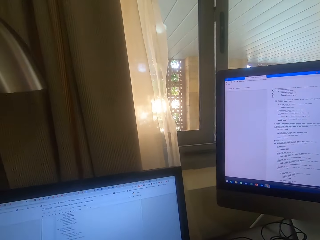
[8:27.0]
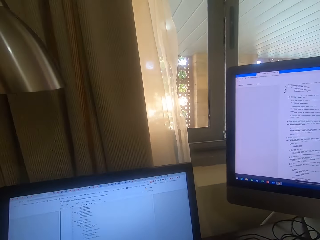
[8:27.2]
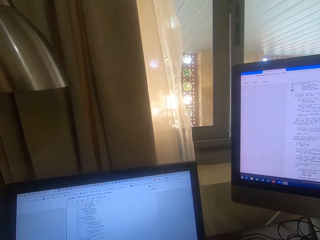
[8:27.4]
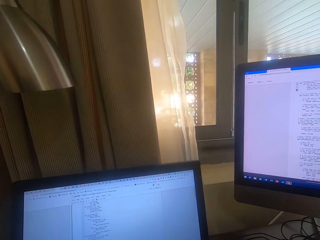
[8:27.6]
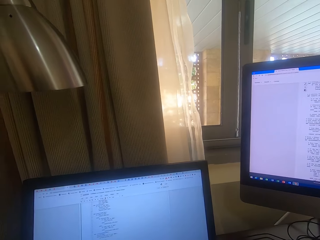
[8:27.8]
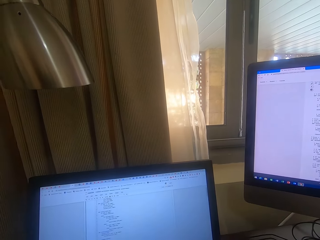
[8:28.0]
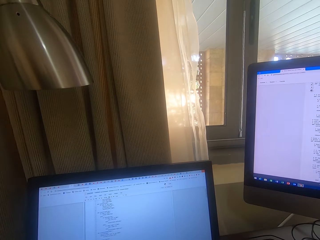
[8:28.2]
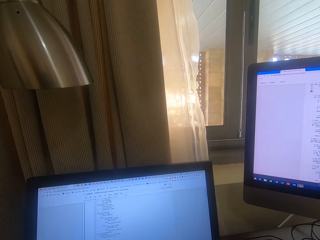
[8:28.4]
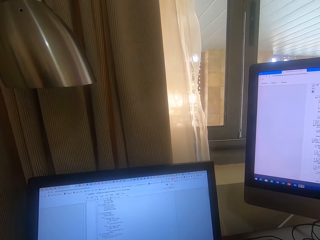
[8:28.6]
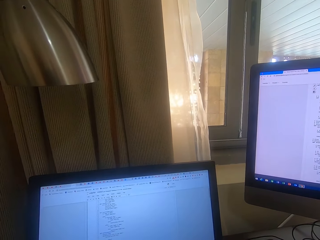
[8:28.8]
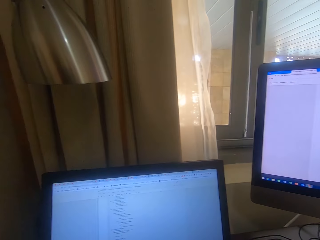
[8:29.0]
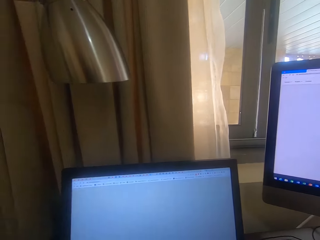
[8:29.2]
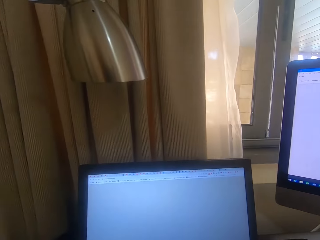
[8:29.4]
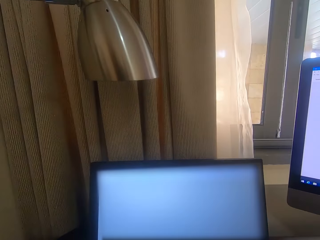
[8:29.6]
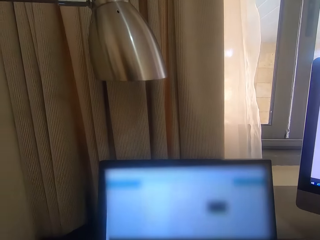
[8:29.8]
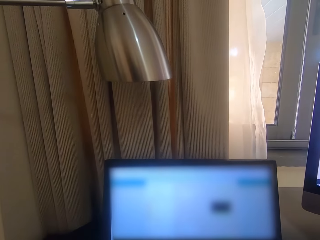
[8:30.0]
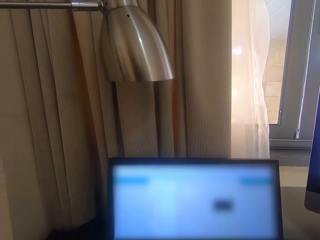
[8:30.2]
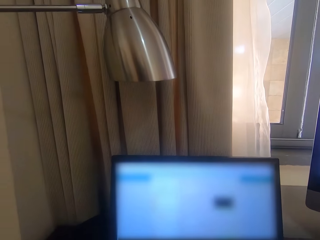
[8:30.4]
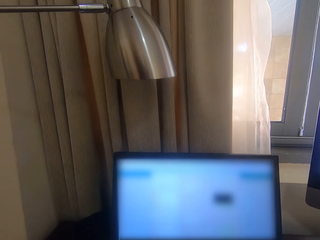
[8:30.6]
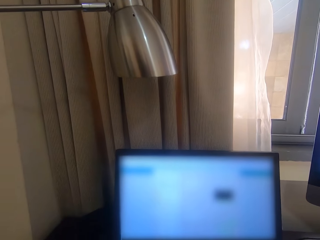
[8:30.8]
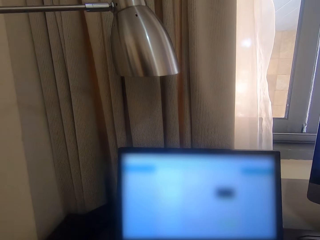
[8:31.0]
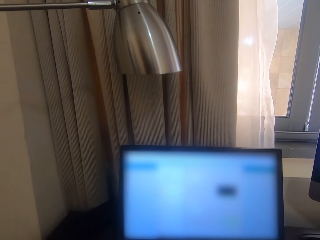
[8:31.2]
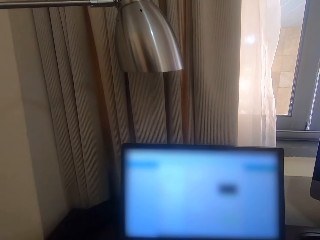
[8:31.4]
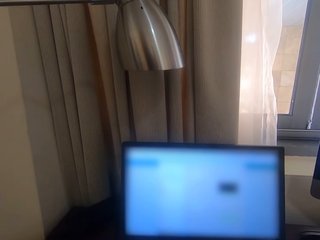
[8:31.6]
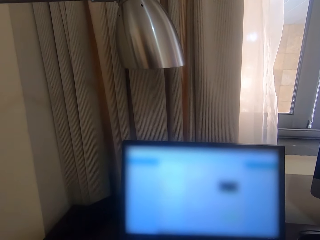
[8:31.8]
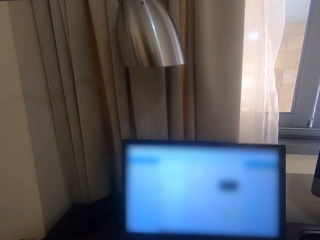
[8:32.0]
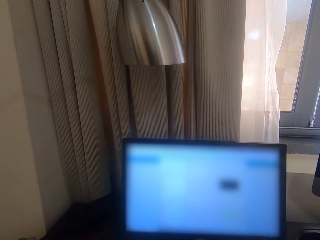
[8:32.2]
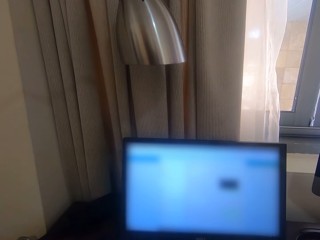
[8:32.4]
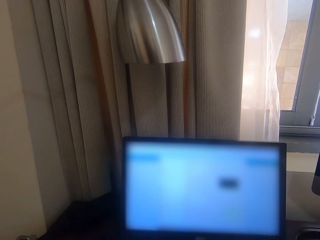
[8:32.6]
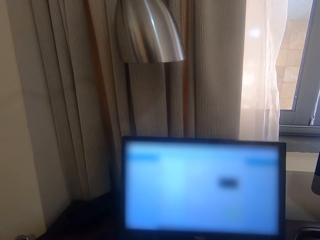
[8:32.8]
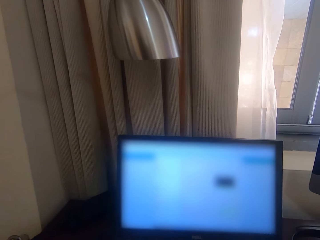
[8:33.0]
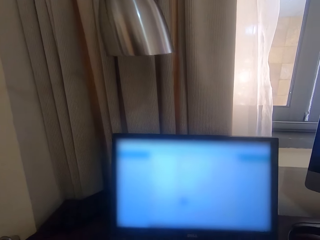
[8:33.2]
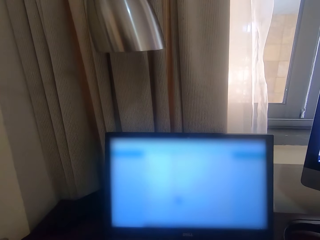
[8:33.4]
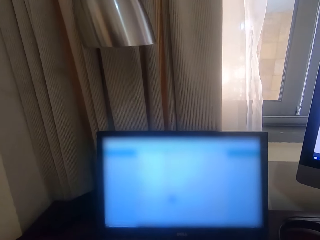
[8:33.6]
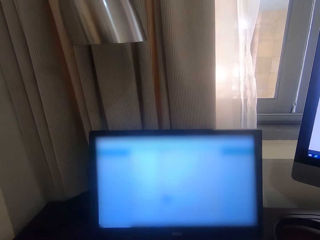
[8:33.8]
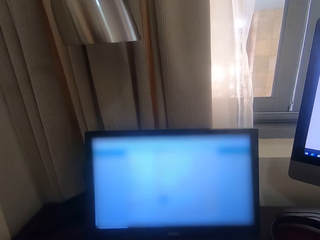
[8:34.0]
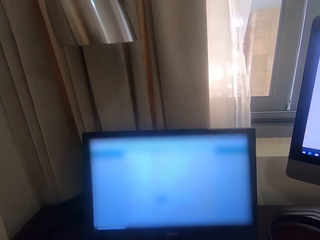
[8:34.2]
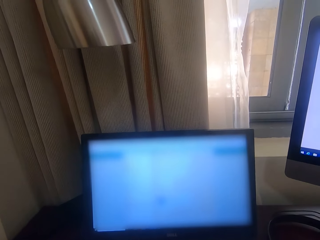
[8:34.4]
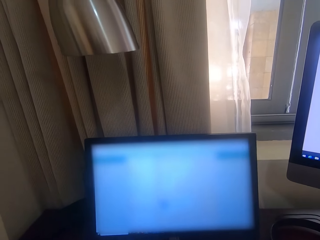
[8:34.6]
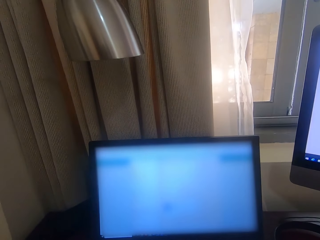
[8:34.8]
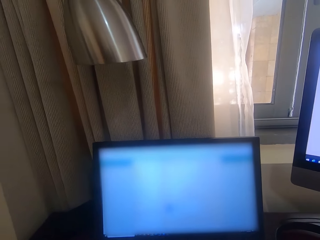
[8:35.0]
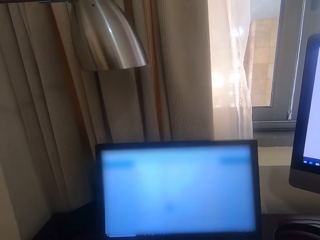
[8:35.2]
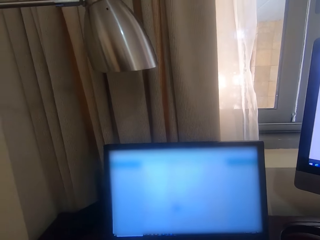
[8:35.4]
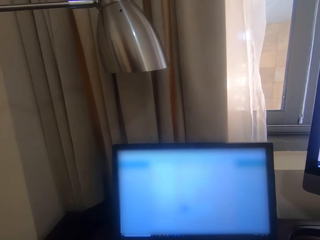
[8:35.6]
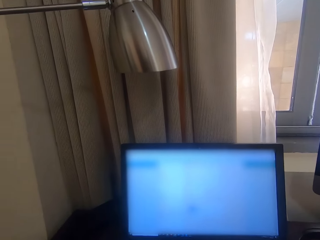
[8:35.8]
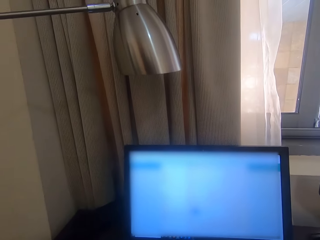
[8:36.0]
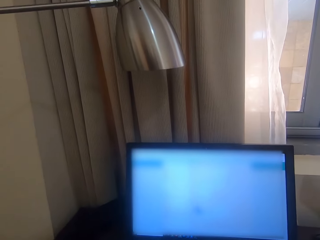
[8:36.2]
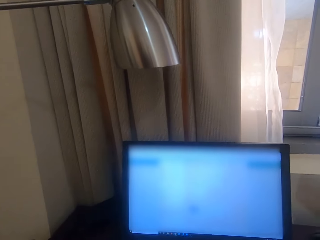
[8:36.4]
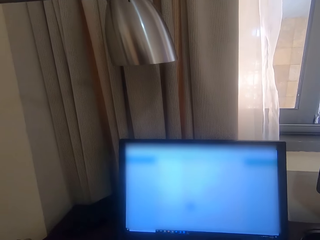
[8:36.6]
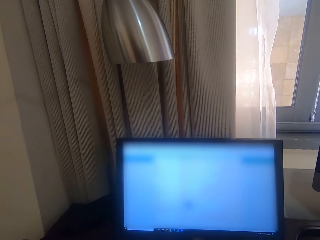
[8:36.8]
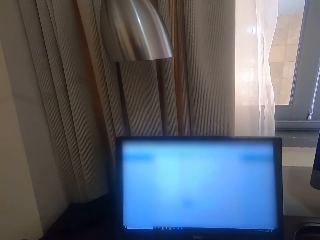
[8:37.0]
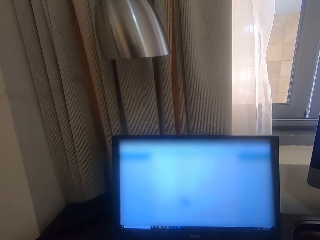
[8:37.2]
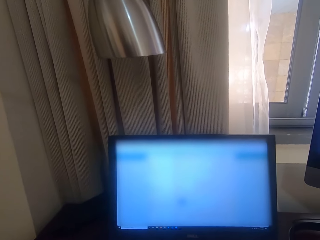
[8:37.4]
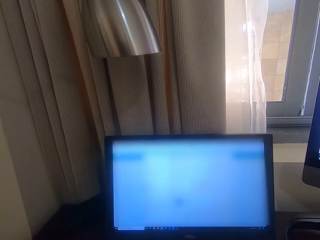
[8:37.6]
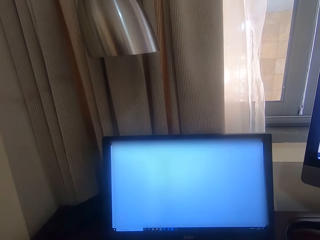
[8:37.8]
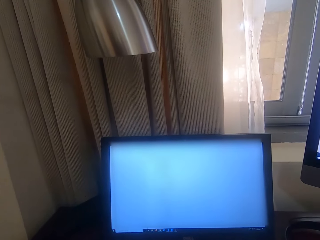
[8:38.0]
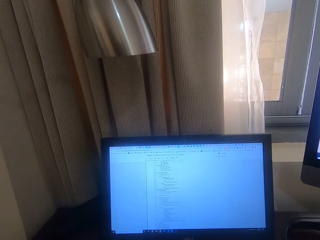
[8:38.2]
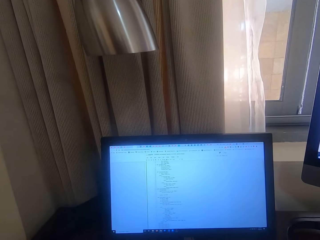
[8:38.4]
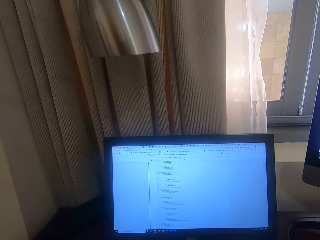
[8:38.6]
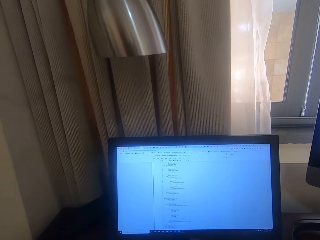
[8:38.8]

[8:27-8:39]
The camera wearer scrolls the laptop.

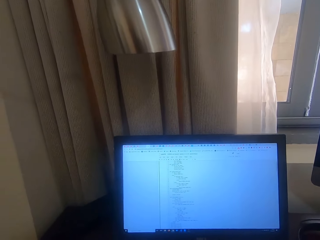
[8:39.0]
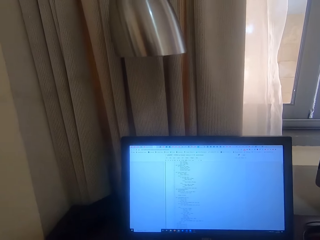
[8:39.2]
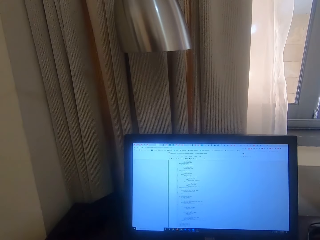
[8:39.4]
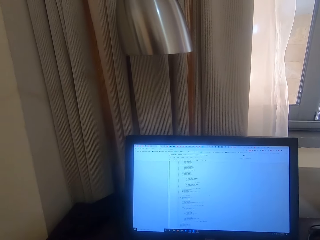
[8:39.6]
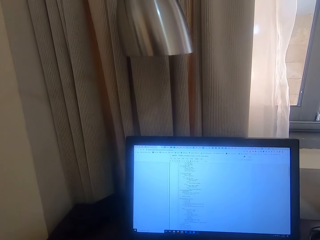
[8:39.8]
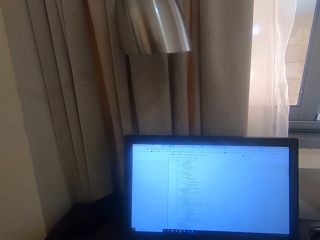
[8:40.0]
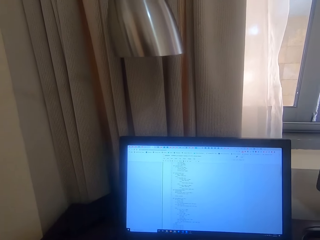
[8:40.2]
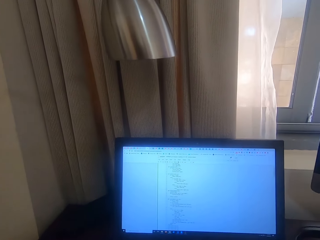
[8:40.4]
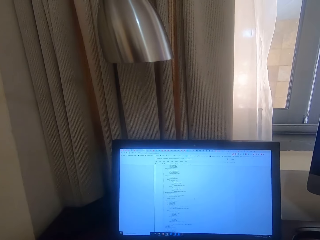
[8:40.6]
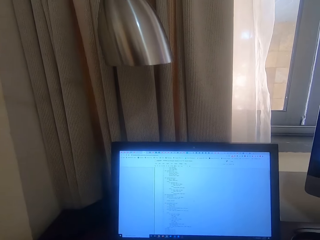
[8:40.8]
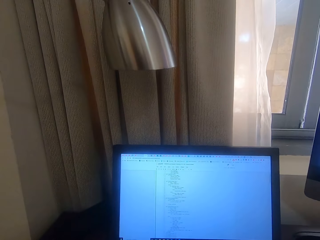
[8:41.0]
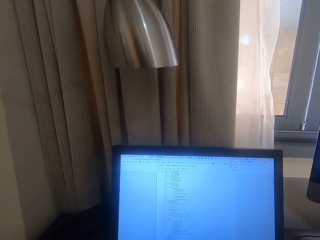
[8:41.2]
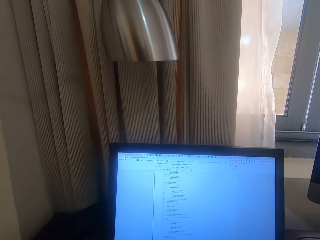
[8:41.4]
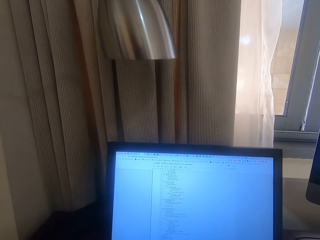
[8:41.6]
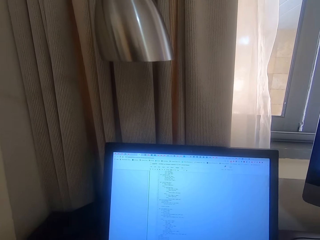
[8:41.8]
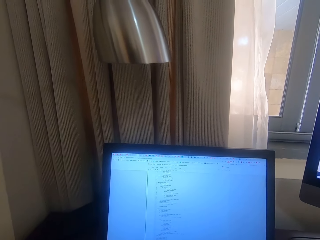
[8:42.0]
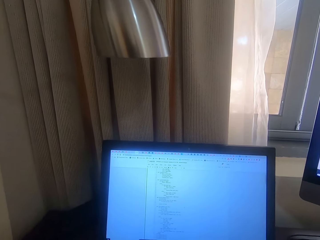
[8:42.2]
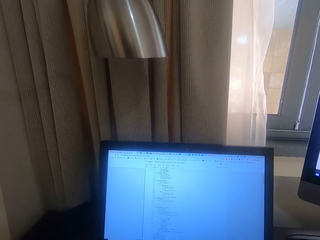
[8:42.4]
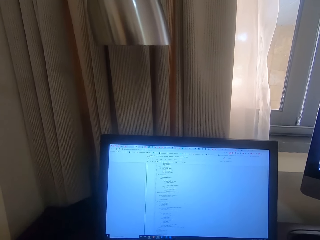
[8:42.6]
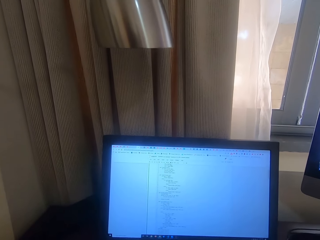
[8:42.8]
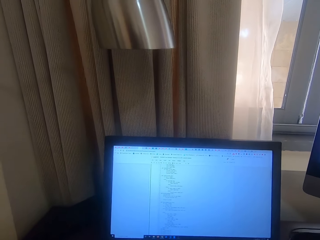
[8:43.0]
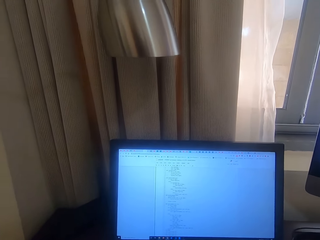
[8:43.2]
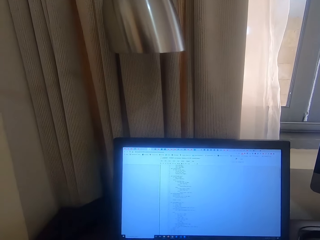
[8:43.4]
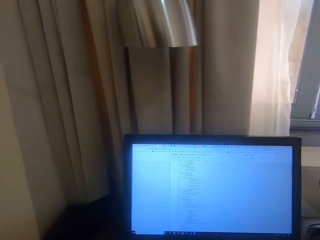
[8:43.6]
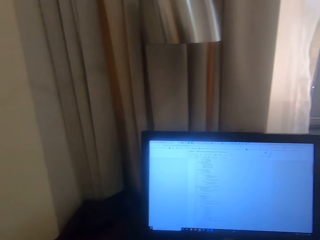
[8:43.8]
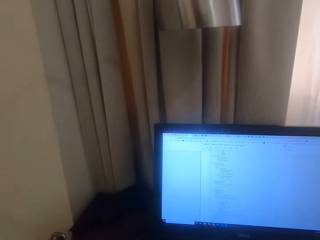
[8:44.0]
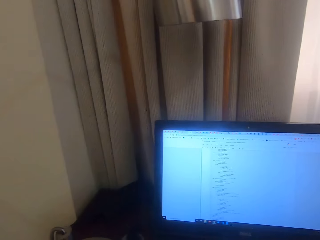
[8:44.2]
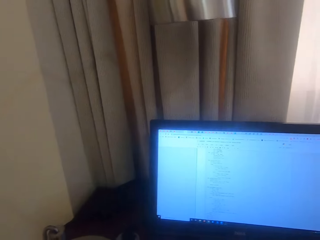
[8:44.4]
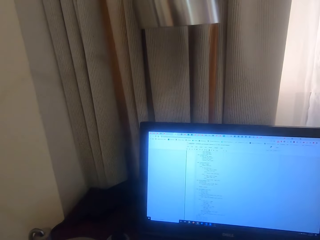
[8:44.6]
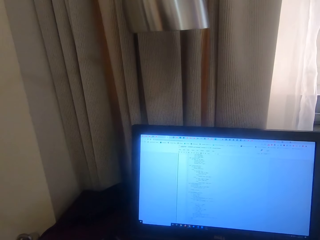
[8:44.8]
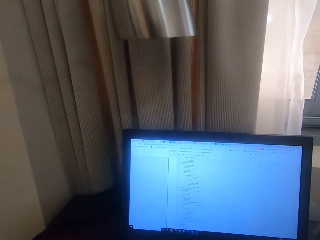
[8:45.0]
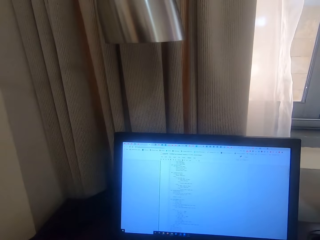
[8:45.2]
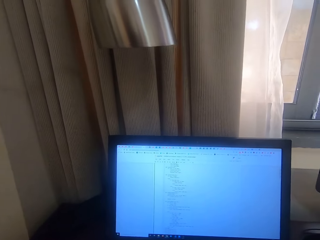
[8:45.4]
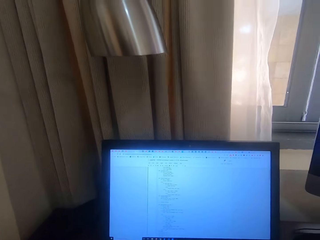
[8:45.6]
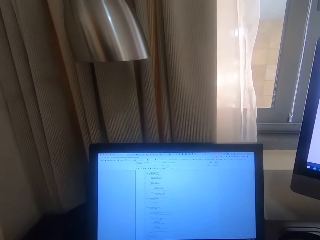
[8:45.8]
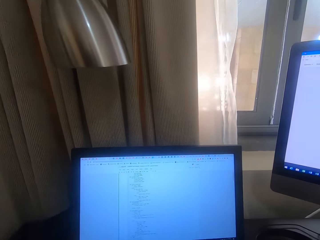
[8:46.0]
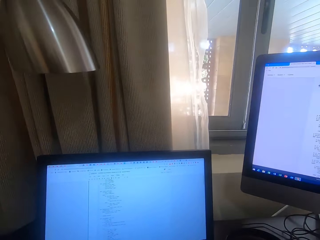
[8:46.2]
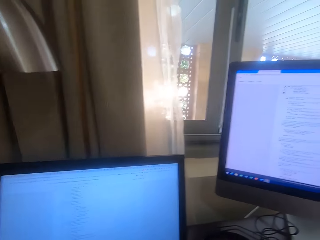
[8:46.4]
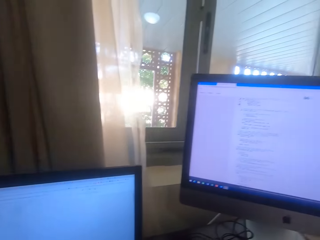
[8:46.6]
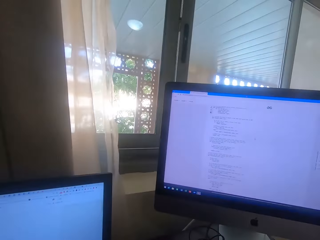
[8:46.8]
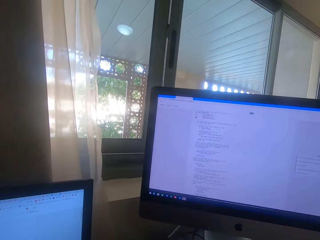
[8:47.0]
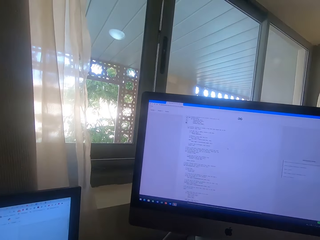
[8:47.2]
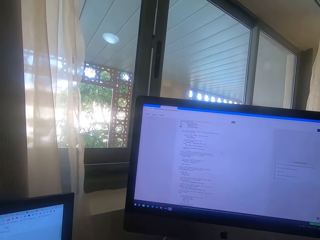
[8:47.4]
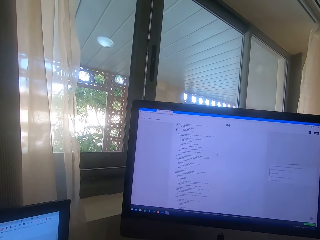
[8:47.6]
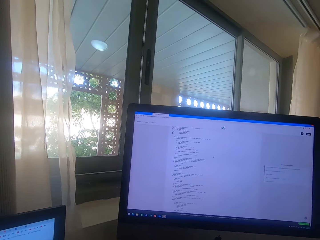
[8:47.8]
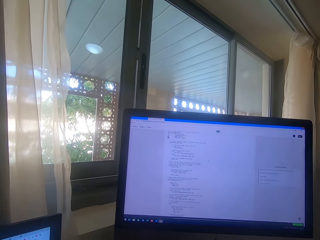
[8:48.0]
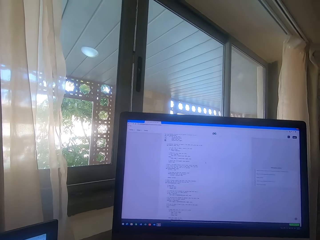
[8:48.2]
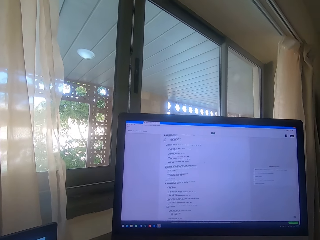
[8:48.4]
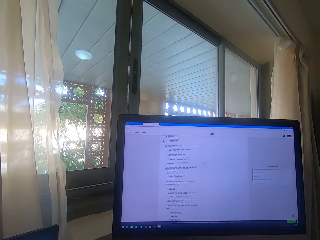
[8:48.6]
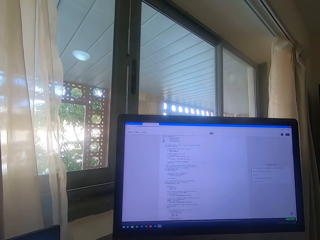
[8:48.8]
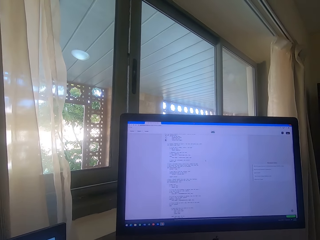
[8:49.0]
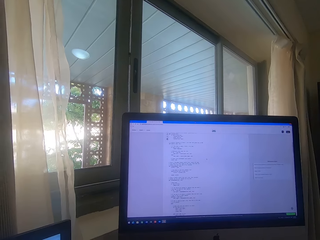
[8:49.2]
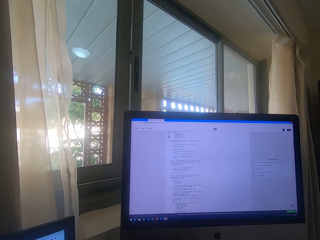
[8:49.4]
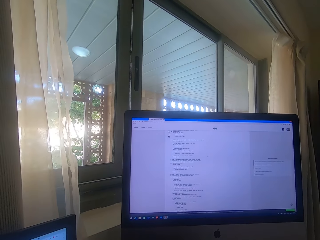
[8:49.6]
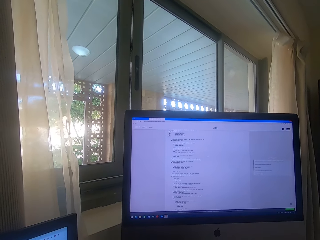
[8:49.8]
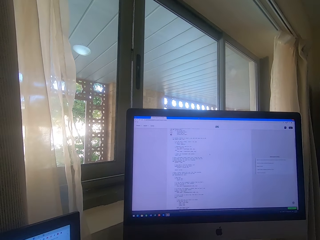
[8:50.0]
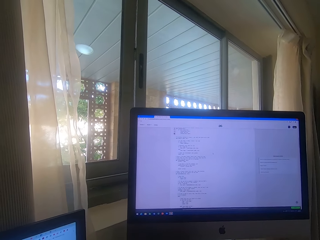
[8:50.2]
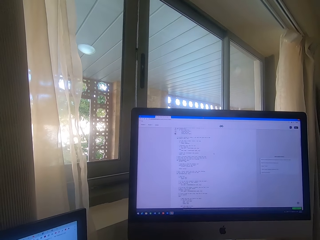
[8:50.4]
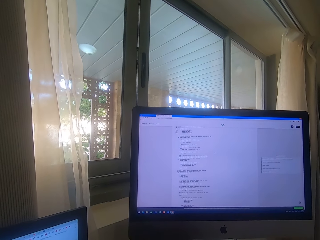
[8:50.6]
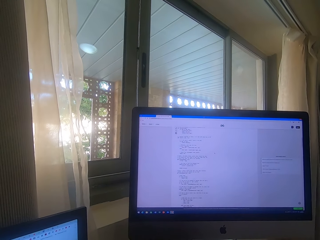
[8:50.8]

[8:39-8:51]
The camera wearer stares at the screen. They look at the computer.
